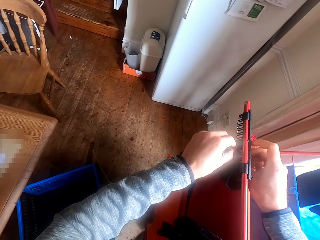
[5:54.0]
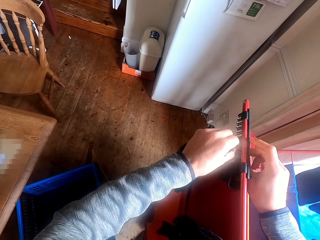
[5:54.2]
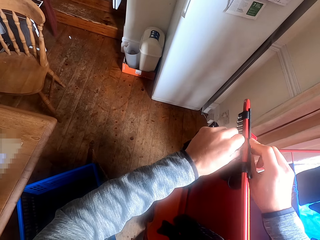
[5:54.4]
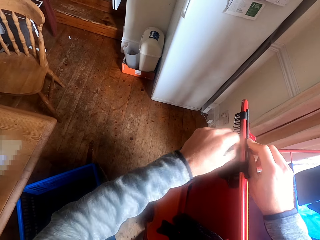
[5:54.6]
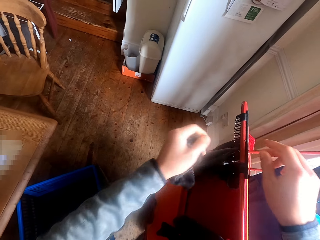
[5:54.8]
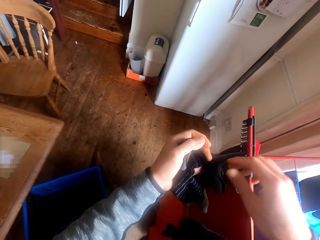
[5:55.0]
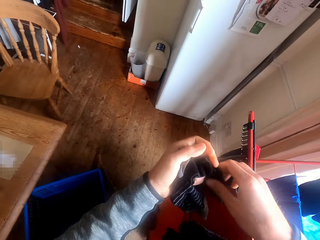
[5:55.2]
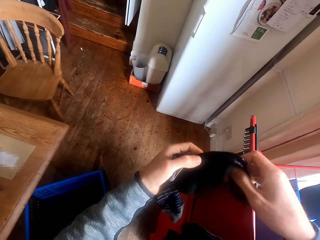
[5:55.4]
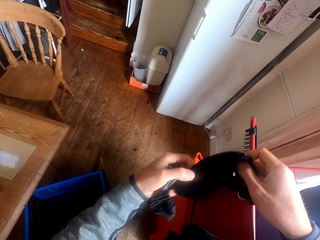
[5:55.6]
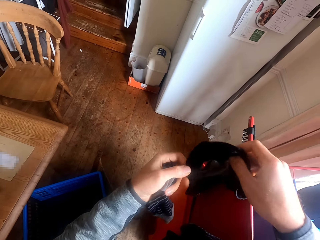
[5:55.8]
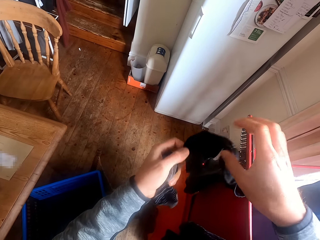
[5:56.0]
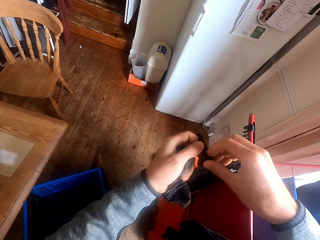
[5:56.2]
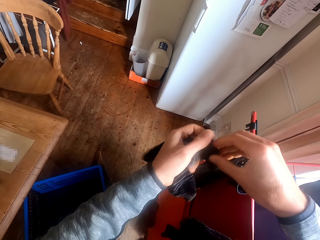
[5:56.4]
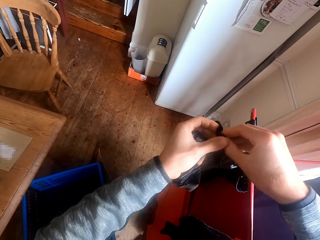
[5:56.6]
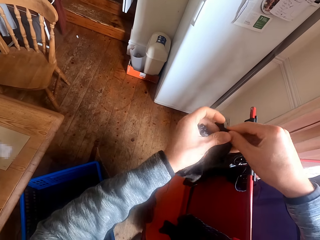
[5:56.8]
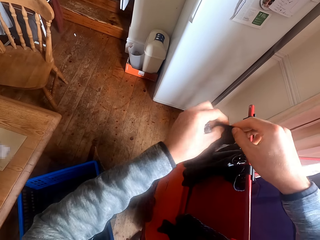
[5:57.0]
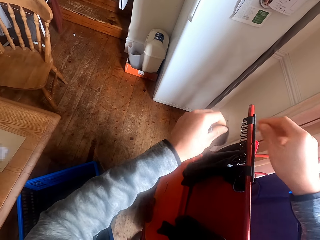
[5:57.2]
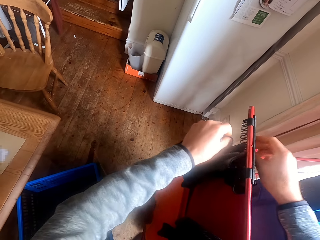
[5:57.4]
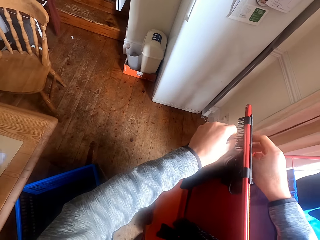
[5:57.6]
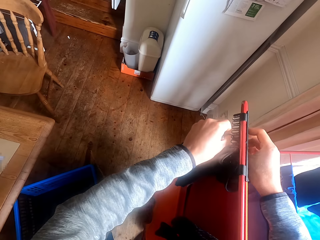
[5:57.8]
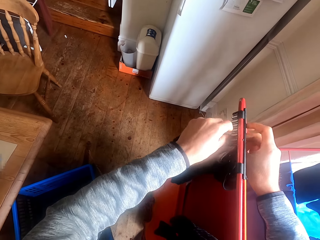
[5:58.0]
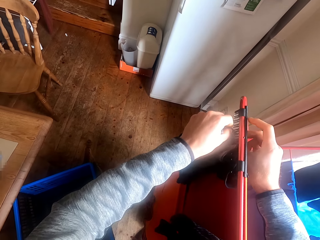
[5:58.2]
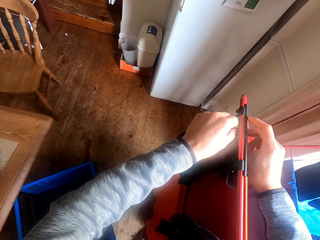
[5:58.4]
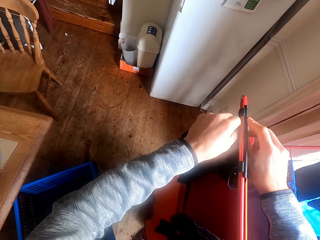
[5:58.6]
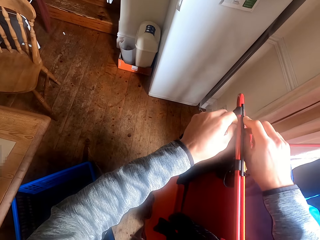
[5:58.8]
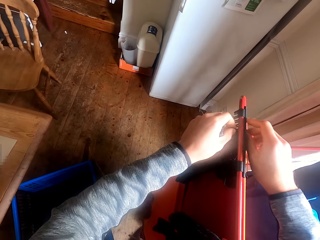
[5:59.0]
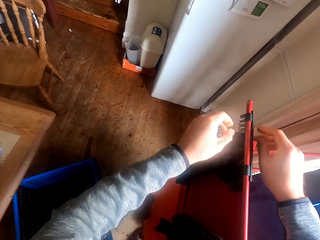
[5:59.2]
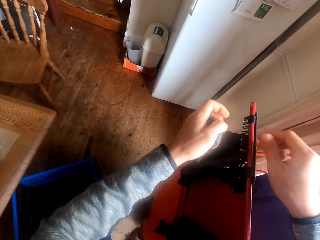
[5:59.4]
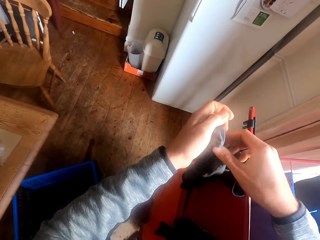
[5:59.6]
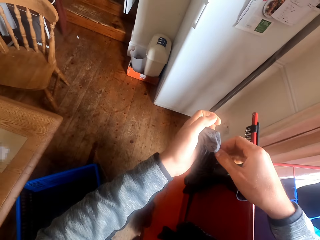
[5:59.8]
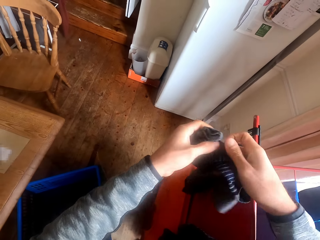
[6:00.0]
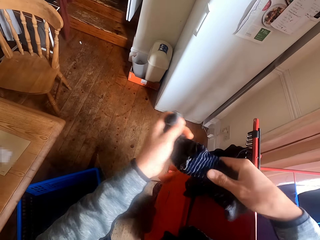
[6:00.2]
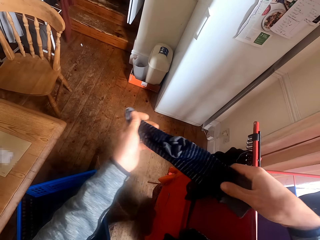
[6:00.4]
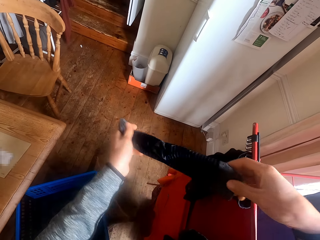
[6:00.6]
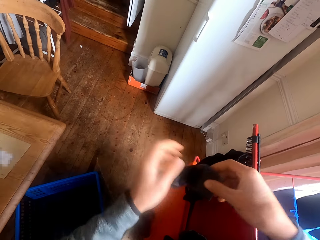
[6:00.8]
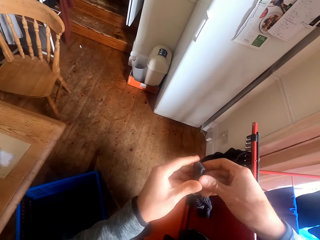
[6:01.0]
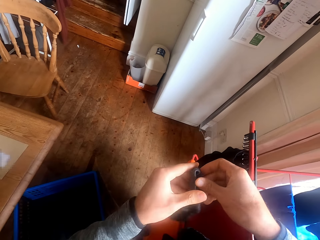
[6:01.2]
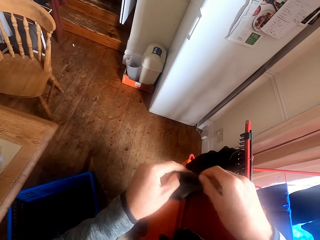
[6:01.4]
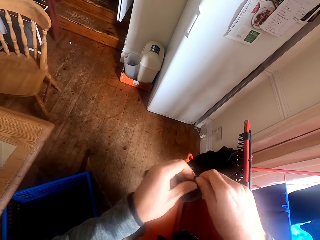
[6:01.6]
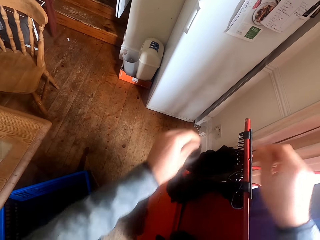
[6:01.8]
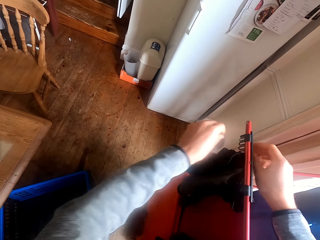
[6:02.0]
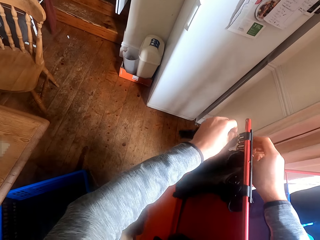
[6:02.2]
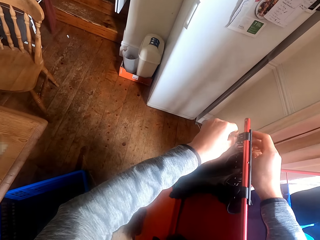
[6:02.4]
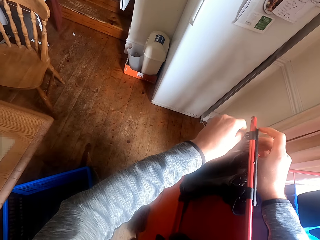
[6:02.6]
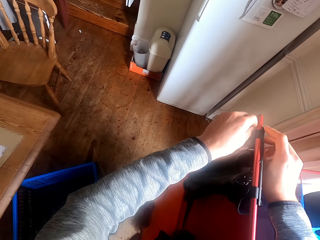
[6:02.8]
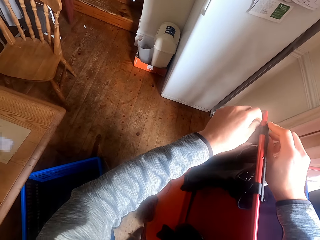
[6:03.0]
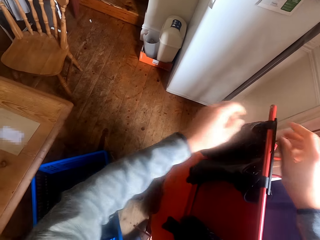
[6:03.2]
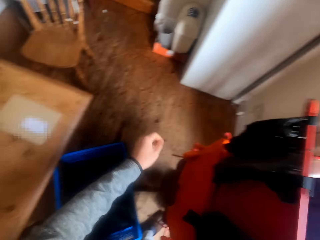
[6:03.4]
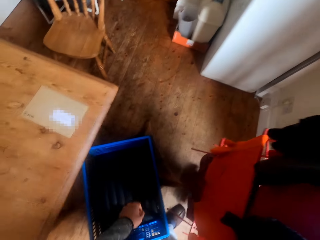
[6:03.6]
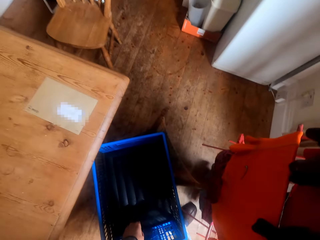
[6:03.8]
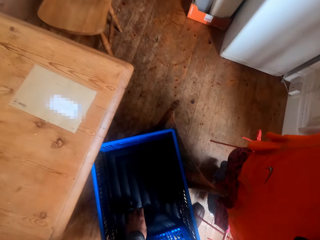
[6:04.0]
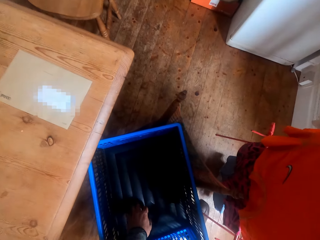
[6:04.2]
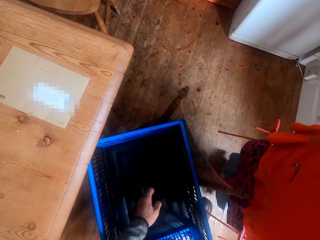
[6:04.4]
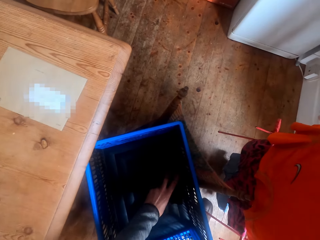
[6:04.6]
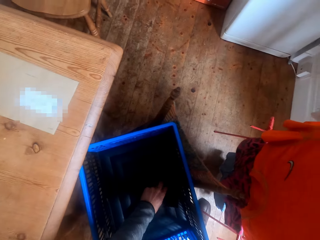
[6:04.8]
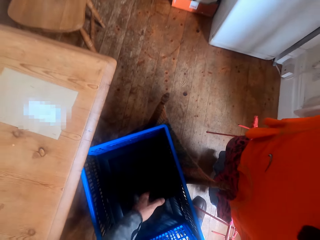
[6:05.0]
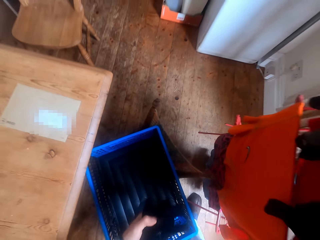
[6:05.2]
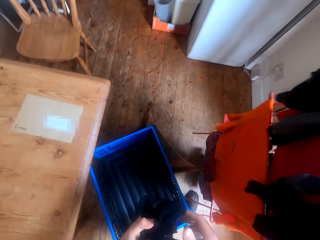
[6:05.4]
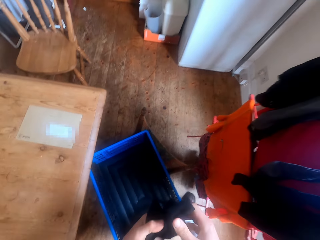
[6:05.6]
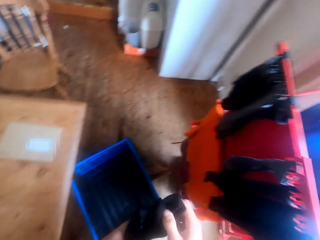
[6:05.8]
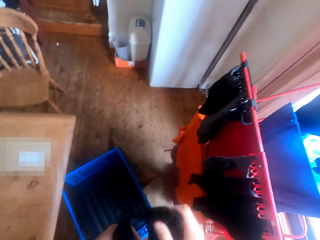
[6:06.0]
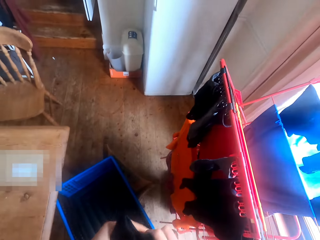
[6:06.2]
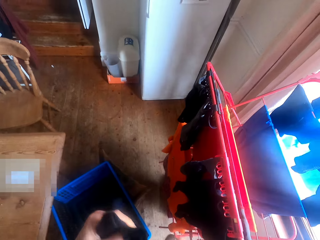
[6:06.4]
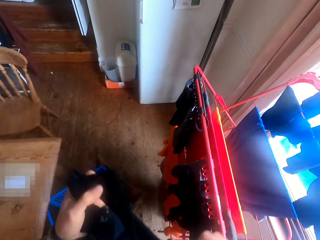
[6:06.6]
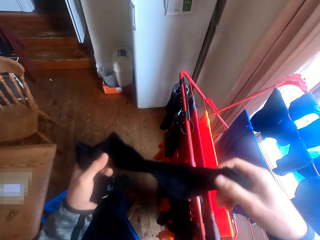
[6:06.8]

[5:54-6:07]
The camera wearer hangs the socks on the cloth stand. He takes the socks from his hand. He hangs the socks on the cloth stand. He takes the socks from his hand. He hangs the socks on the cloth stand. He picks the socks from the cloth basket.

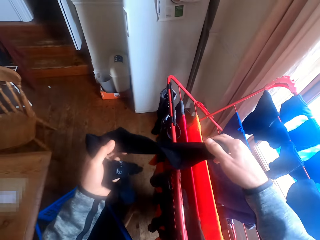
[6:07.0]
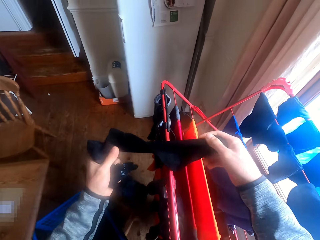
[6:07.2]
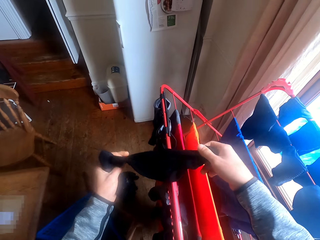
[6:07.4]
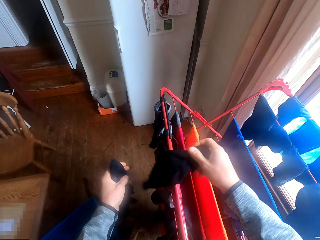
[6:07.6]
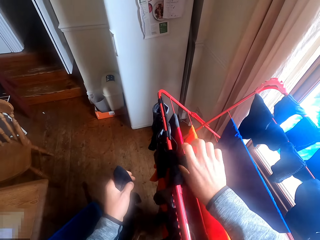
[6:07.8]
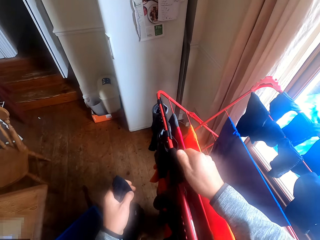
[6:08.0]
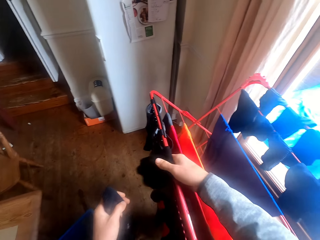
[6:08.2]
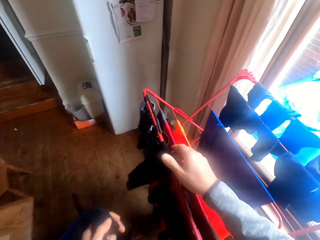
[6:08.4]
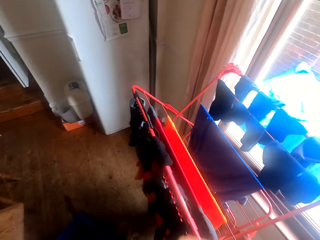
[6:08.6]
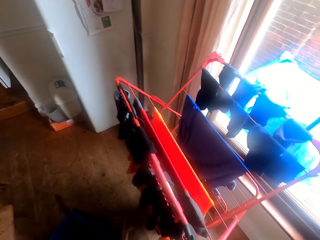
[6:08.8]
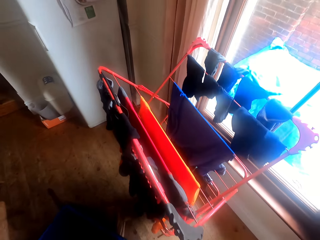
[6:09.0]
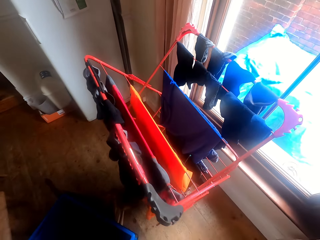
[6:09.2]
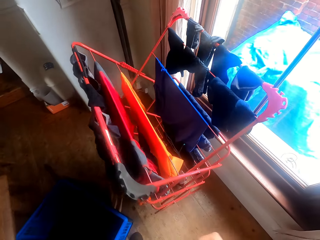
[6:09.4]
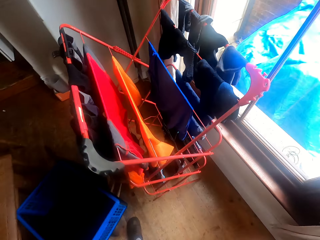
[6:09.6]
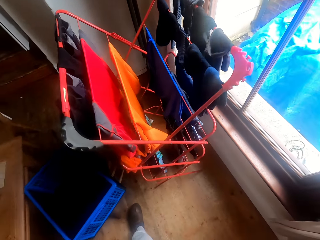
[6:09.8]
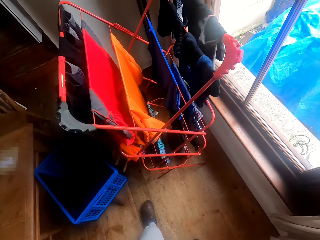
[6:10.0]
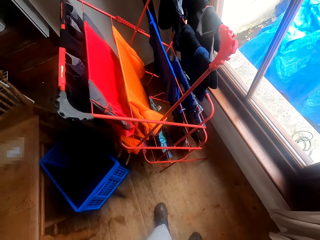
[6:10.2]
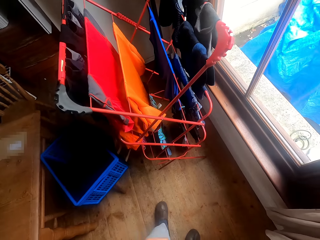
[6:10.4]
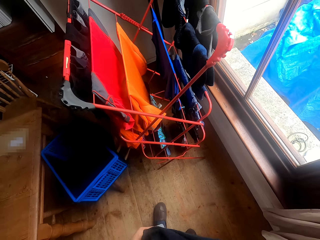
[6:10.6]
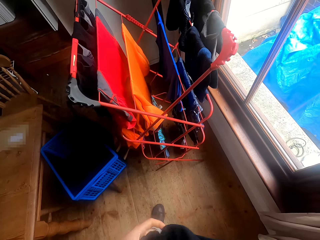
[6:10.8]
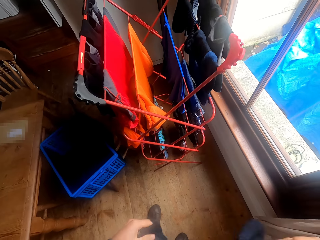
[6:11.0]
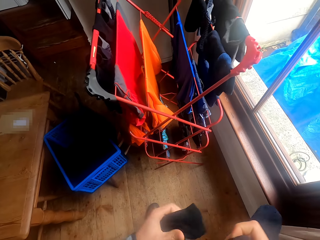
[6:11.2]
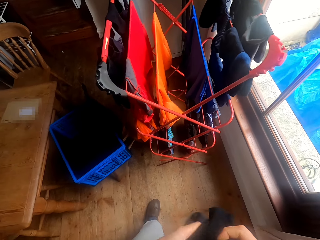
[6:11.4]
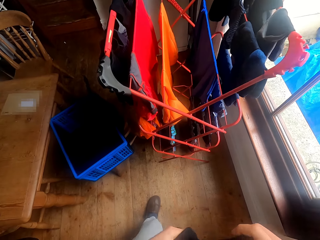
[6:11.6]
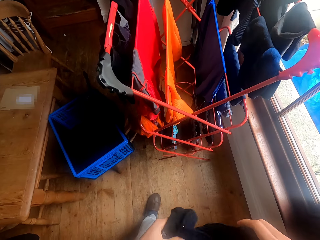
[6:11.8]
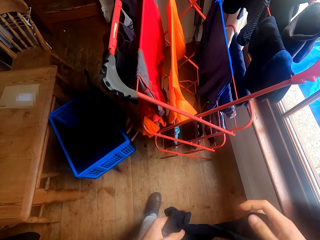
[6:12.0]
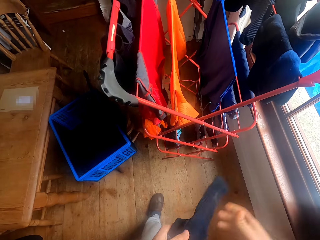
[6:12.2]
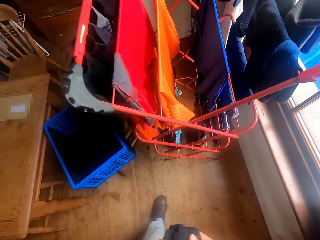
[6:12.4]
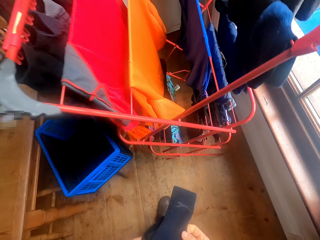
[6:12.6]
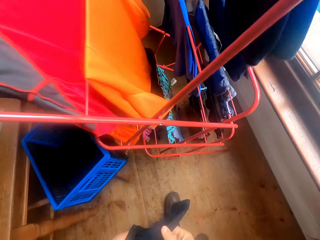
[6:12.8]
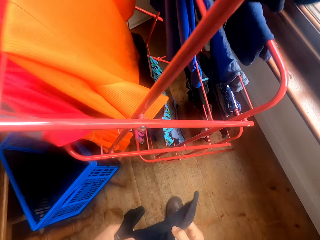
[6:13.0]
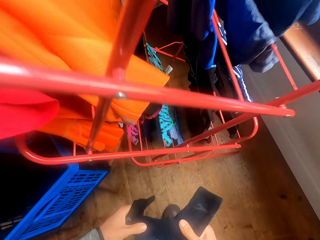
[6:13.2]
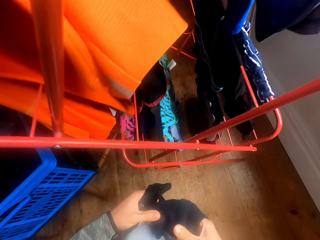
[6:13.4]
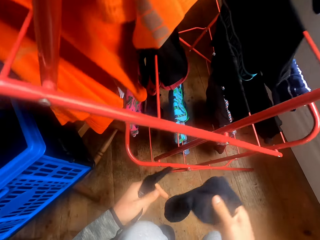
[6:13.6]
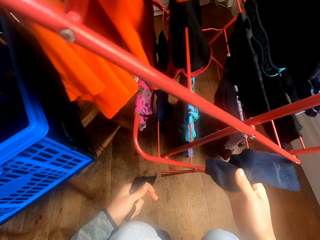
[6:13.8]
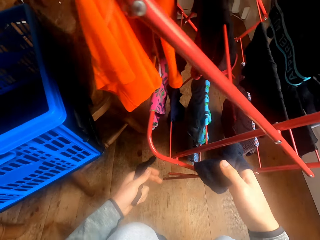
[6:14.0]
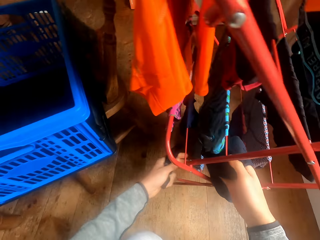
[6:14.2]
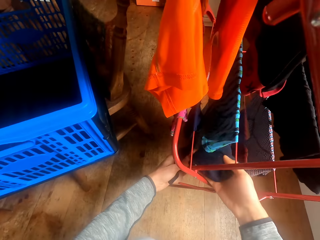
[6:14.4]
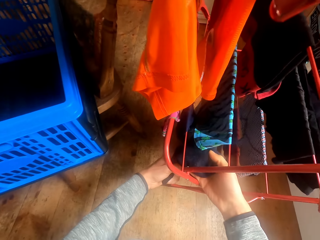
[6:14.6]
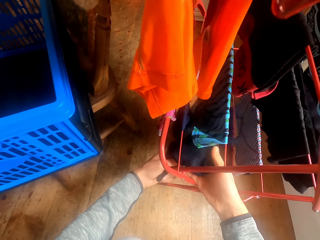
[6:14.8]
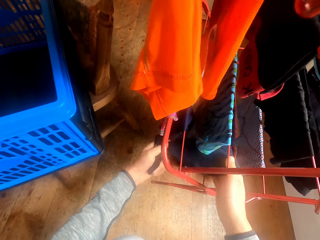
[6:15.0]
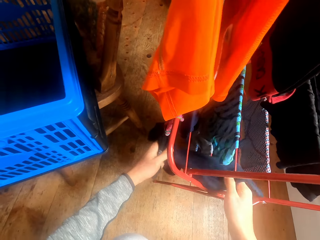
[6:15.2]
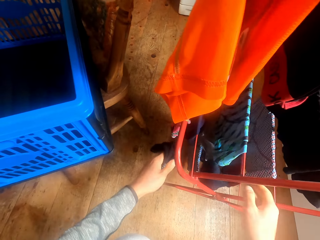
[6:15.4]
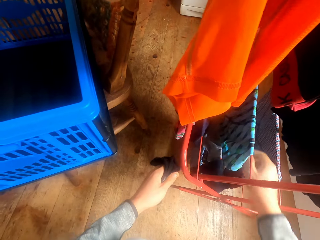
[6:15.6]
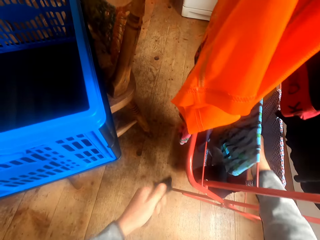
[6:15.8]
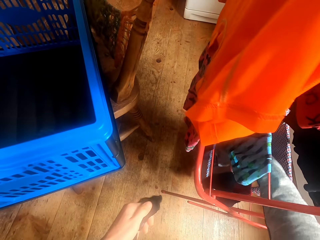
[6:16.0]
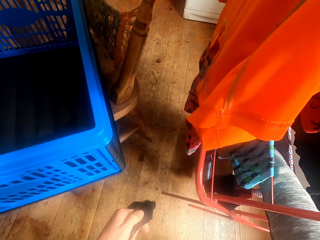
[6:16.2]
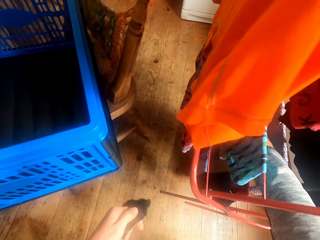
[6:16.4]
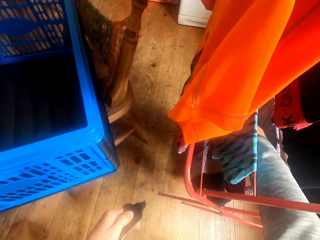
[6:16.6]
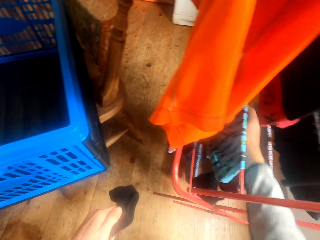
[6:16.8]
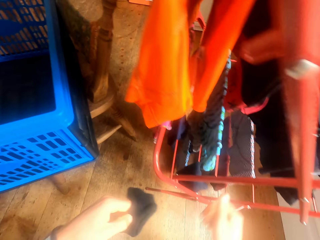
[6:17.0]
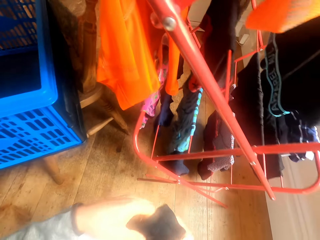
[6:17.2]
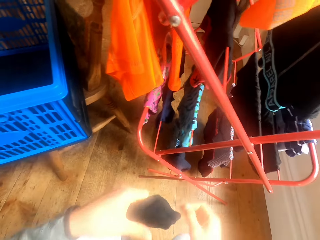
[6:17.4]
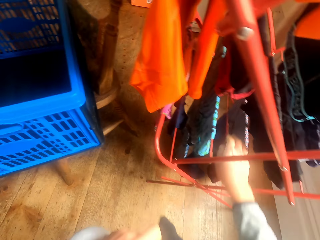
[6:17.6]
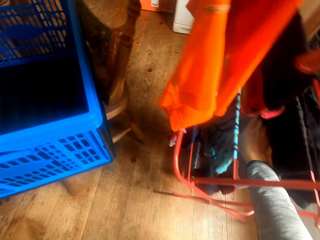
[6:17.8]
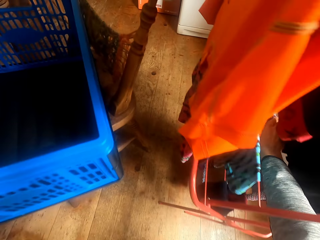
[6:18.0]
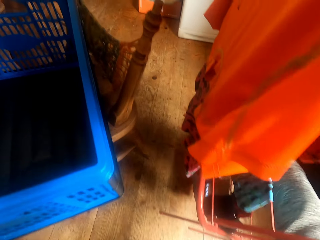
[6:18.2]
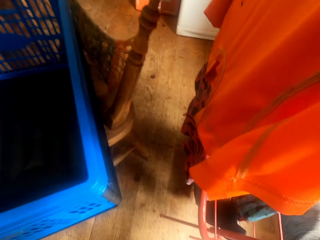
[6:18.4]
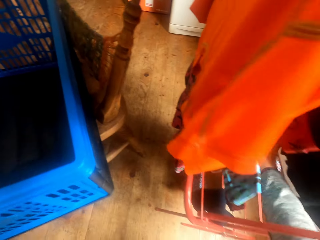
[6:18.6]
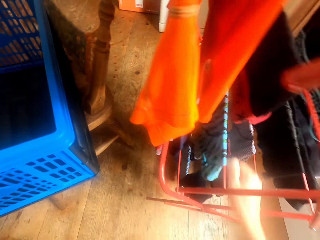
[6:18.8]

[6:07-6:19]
The camera wearer hangs the cloth or clothes on the cloth stand. He stretches the socks in his hand. He holds the clothes. He hangs the socks on the cloth stand.
